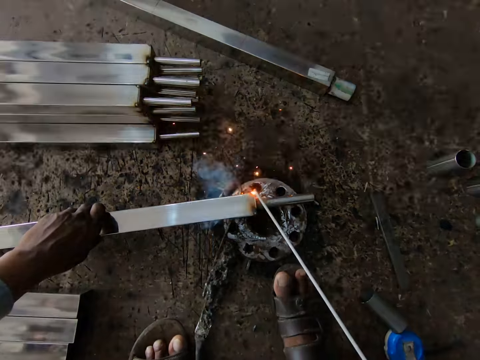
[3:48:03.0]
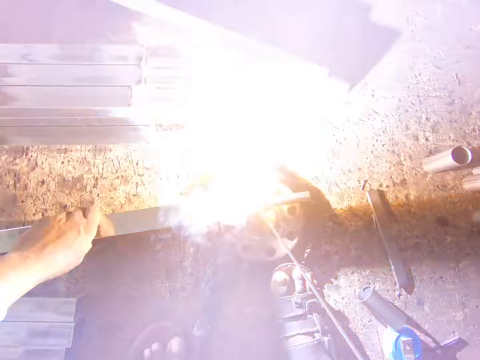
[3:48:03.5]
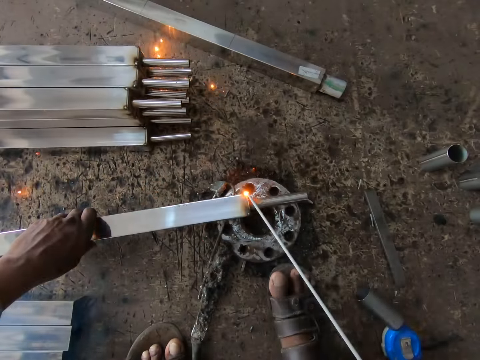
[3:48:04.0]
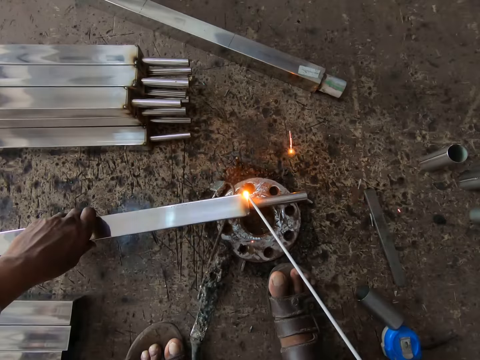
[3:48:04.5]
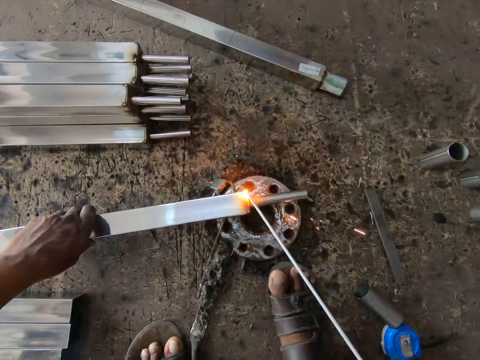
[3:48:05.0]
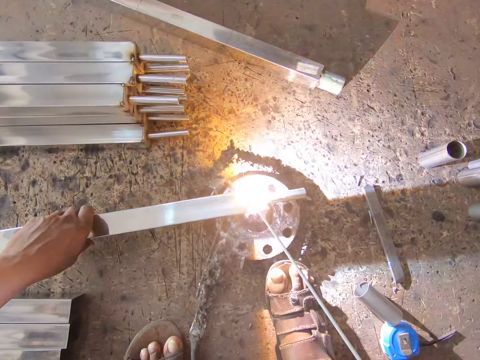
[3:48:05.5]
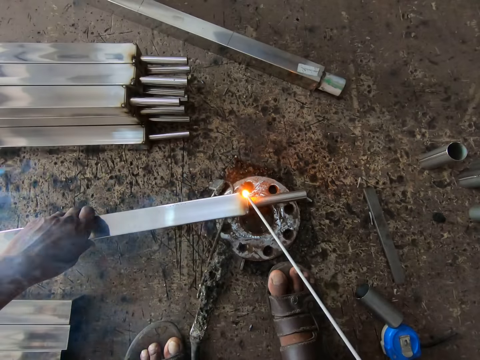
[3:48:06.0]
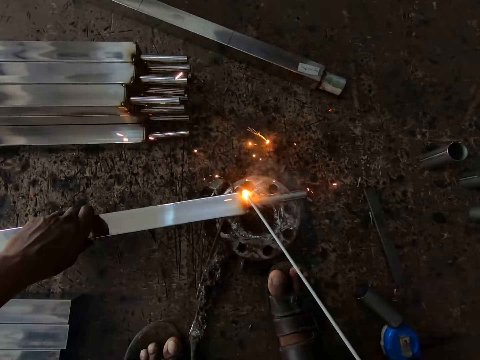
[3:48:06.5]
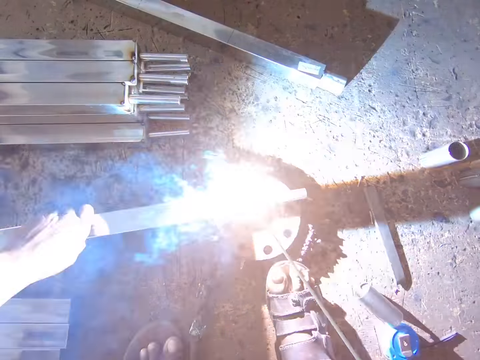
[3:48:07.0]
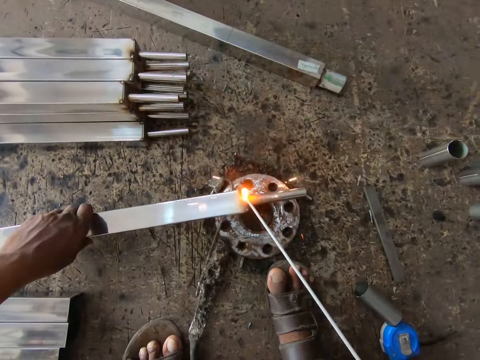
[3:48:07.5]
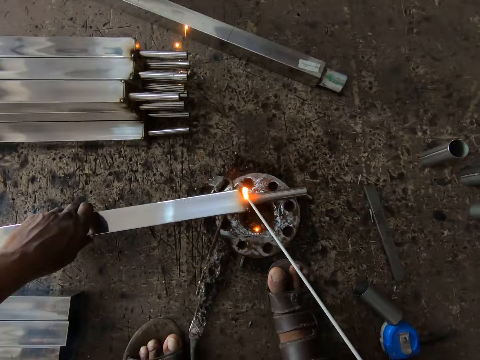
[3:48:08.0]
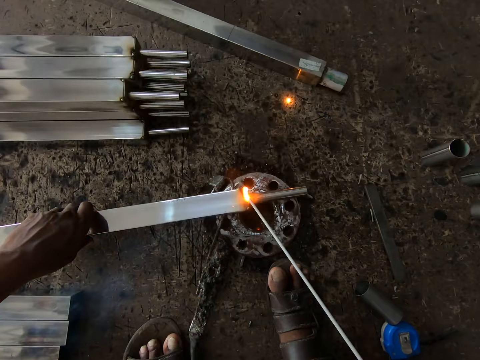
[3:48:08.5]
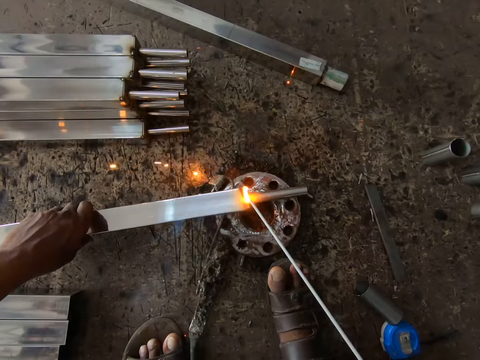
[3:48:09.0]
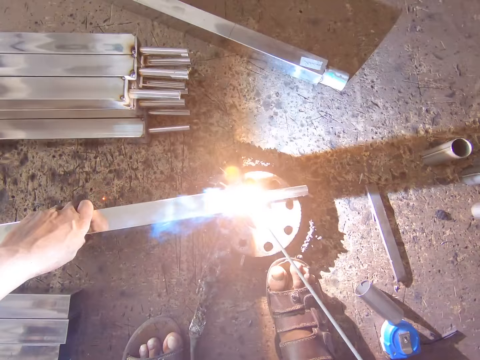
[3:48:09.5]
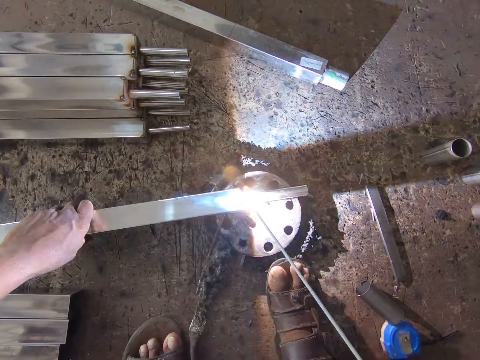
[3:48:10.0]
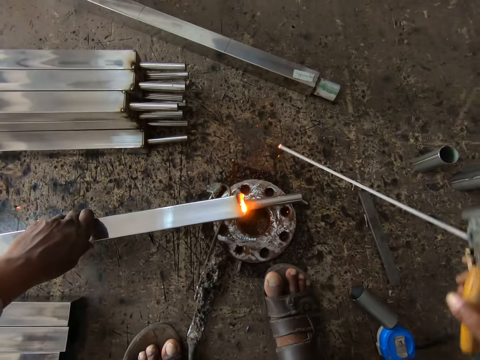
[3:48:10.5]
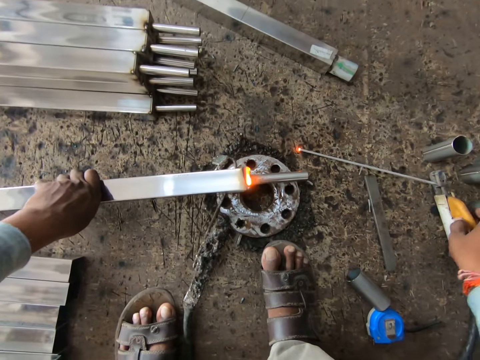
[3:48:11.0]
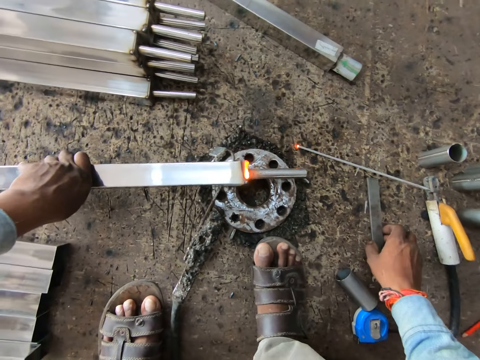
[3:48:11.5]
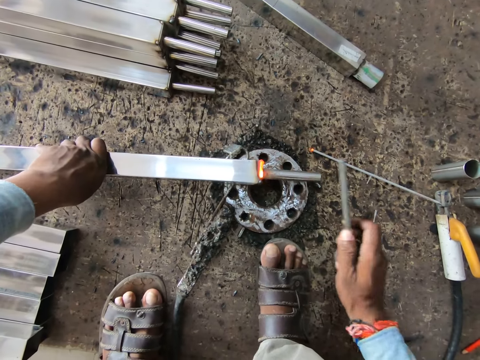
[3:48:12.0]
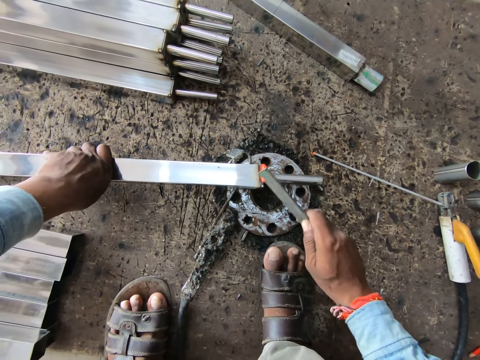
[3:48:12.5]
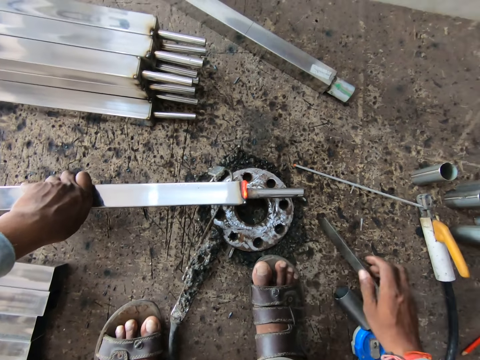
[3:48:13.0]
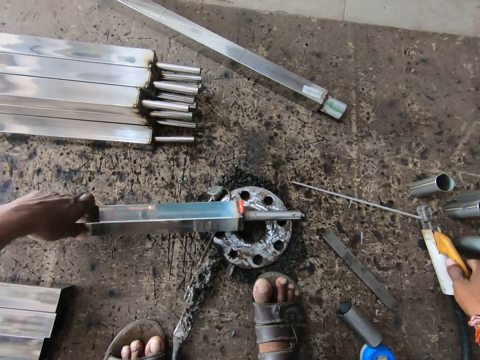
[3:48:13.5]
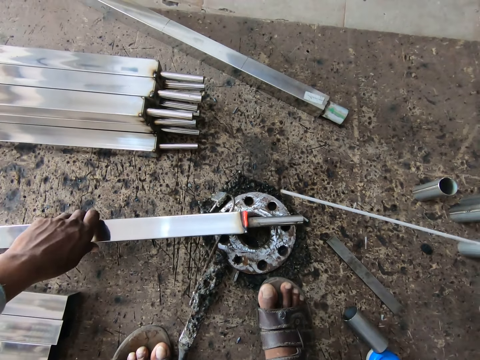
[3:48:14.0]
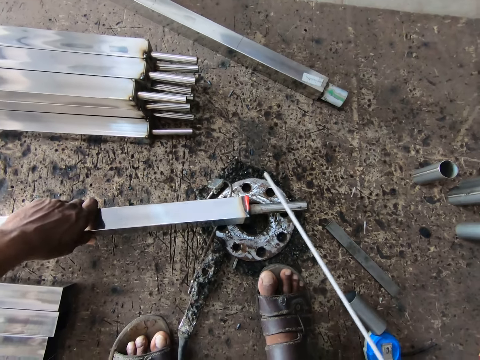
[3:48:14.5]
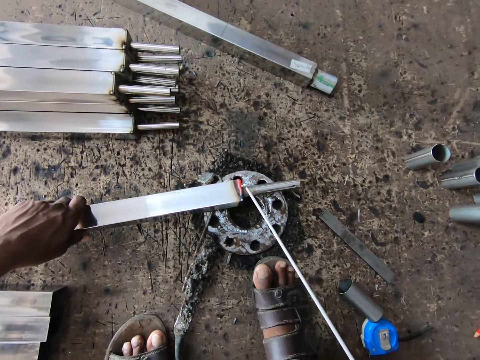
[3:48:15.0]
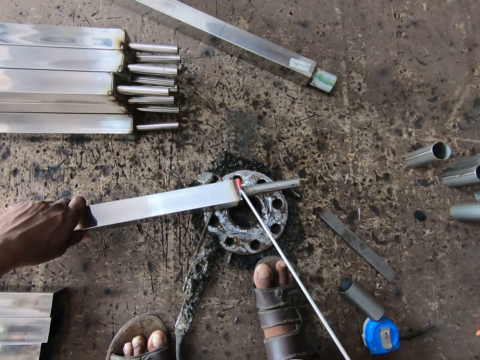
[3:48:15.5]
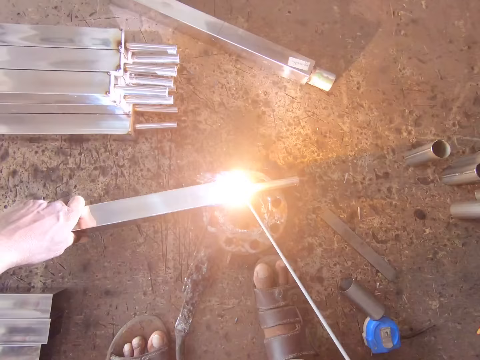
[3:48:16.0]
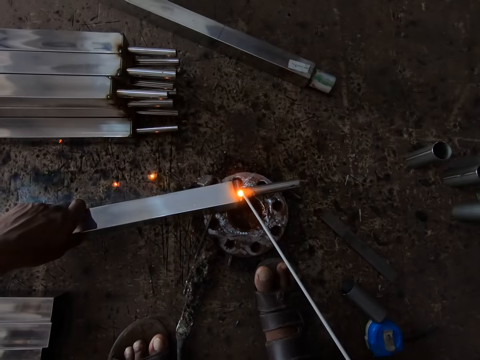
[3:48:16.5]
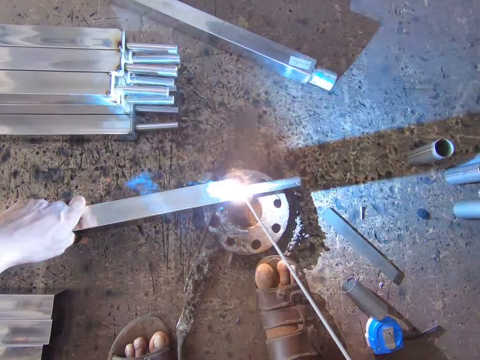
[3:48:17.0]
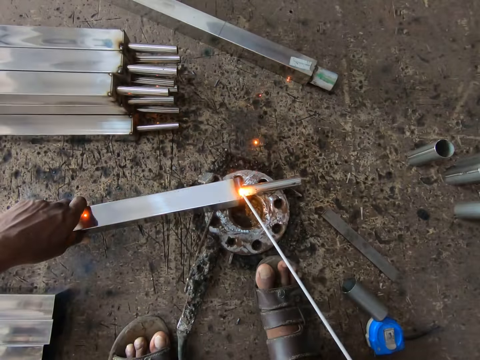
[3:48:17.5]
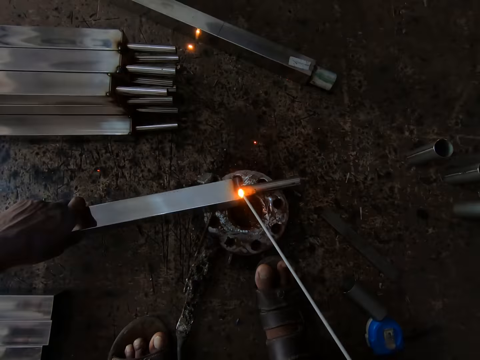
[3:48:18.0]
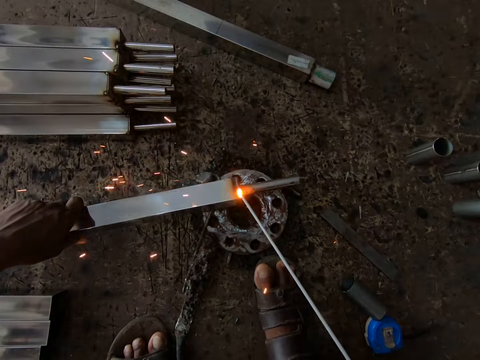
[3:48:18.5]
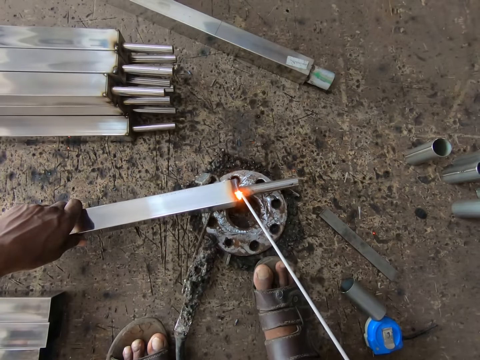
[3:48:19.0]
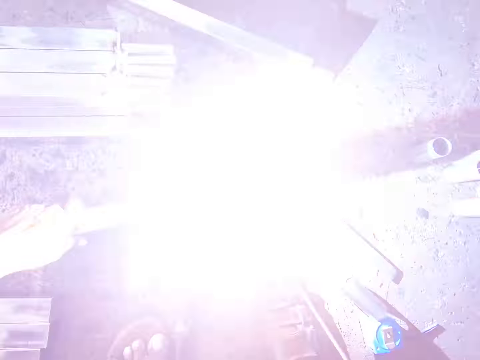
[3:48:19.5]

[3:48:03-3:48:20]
The camera wearer welds metal. He places the electrode holder on the floor with his right hand. He picks up a piece of steel from the floor with his right hand. He hits the steel rod in his left hand on the flange with the piece of steel in his right hand. He drops the piece of steel on the floor with his right hand. He turns the steel rod on the flange with his left hand. He picks up the electrode holder from the floor with his right hand. He welds the steel rod in his left hand on the flange with the electrode in the electrode holder in his right hand.

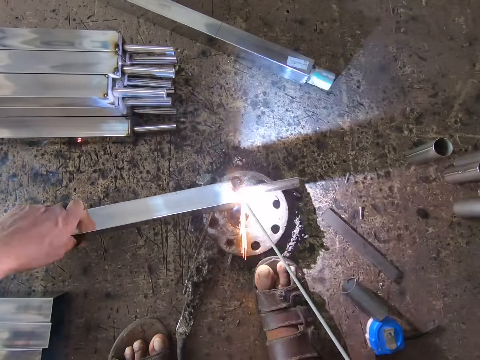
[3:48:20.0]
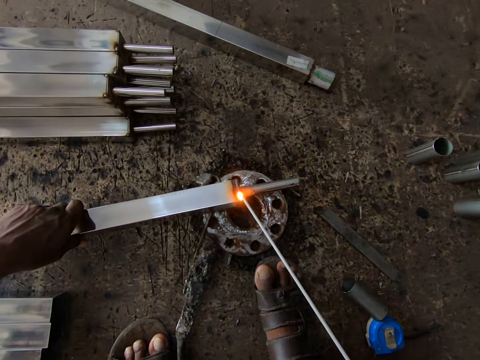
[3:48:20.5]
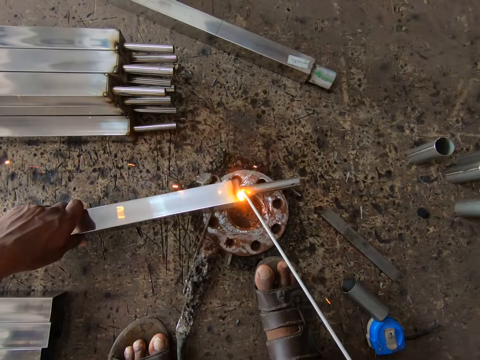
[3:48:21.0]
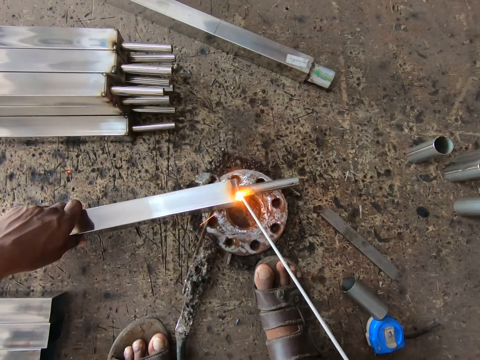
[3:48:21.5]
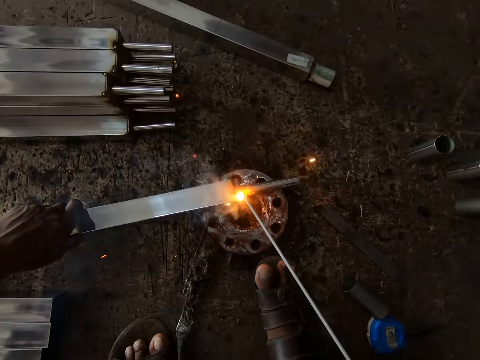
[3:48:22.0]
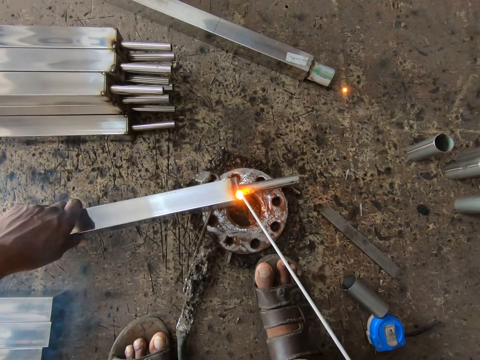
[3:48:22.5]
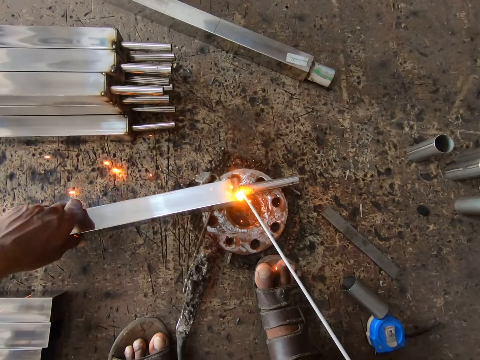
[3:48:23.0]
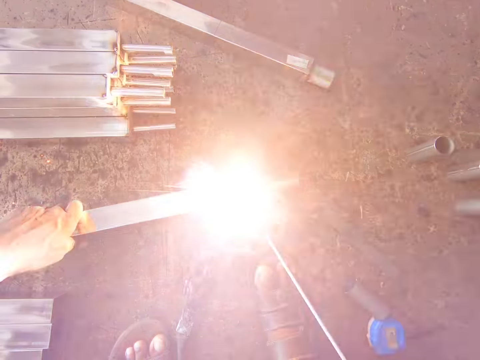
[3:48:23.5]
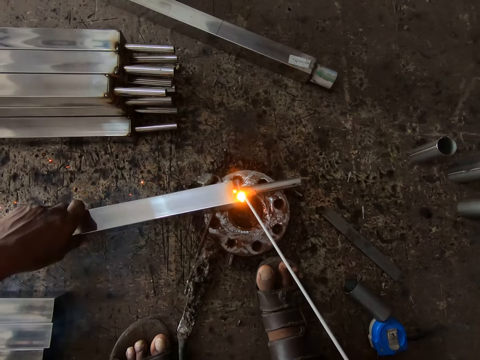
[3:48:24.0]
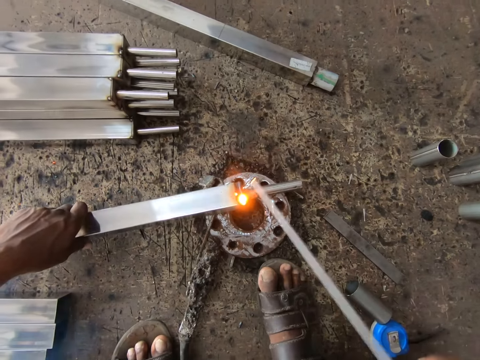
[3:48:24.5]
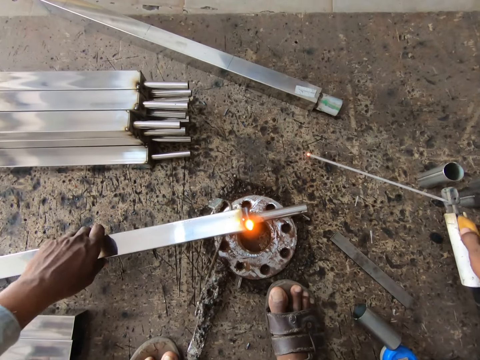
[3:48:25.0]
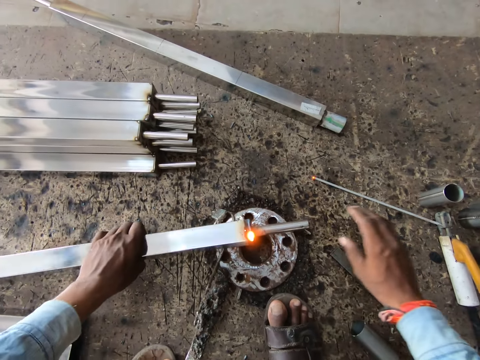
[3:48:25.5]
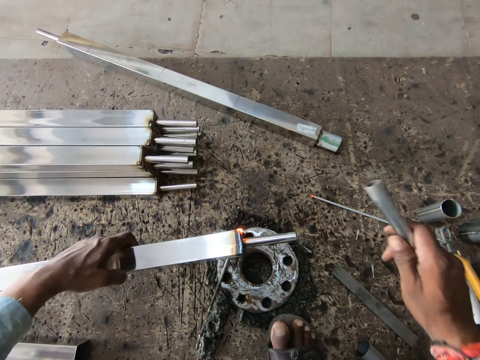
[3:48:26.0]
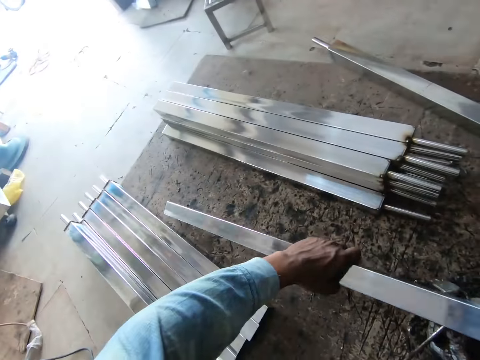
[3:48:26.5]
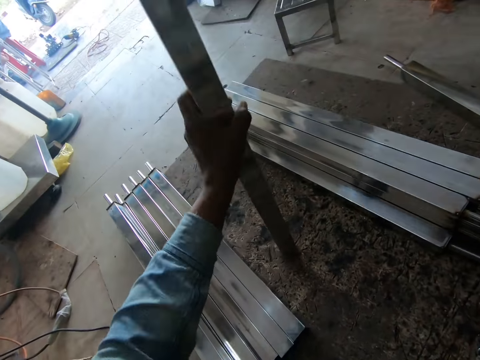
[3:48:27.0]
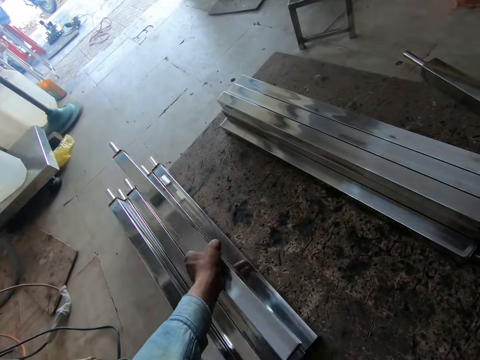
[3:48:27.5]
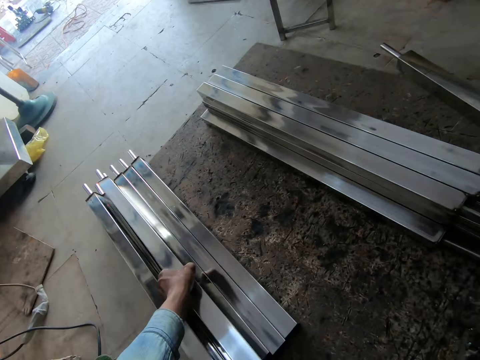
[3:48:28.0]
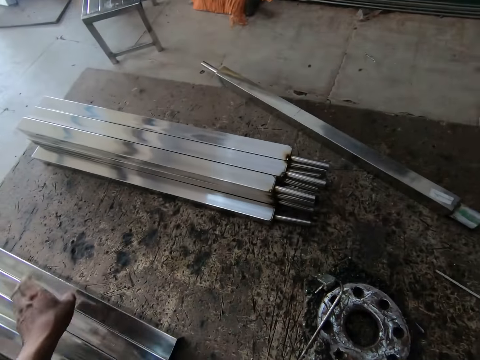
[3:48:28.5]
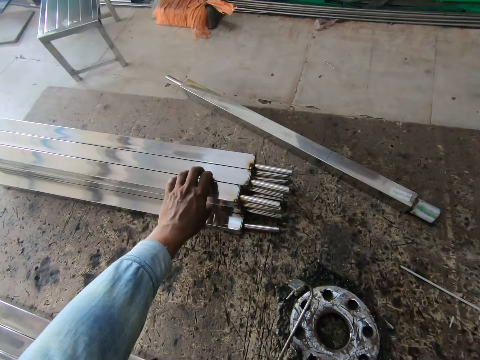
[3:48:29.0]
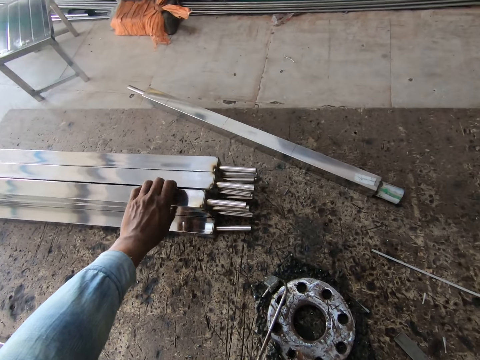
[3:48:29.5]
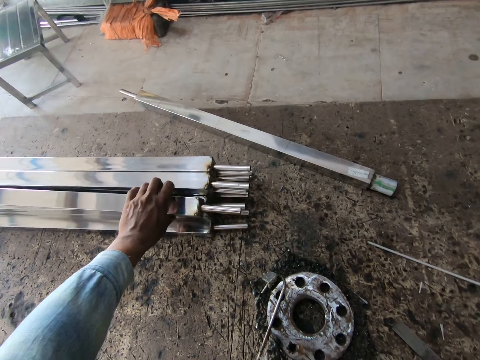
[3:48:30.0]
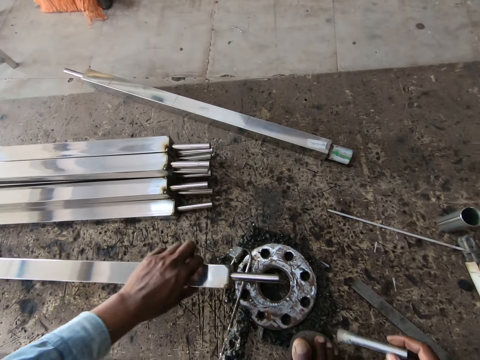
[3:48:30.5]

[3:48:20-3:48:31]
The camera wearer places the electrode holder on the floor with his right hand. He lifts the steel rod from the flange on the floor with his left hand and removes a welding head from the steel rod in his left hand with his right hand. He hits the steel rod in his left hand with the welding head in his right hand. He holds the steel rod on the floor with his left hand. He turns the steel metal. He lifts the steel rod from the floor with his left hand and places the steel rod on a pile of welded steel rods on the floor with his left hand. He picks up a steel rod from a pile of steel rods on the floor with his left hand. He places the steel rod on the flange on the floor with his left hand.
